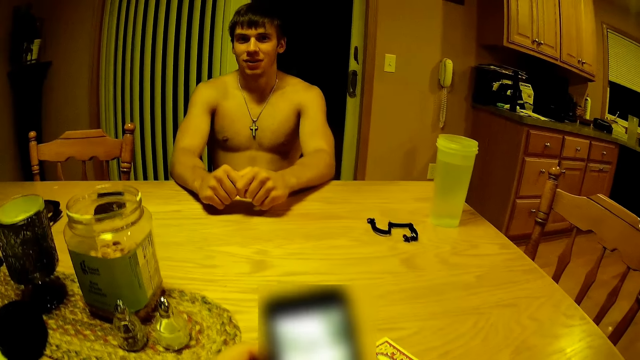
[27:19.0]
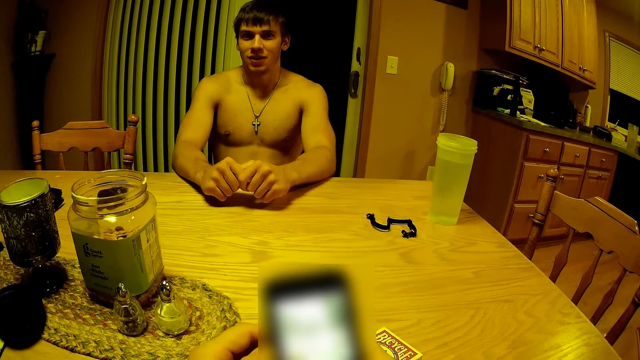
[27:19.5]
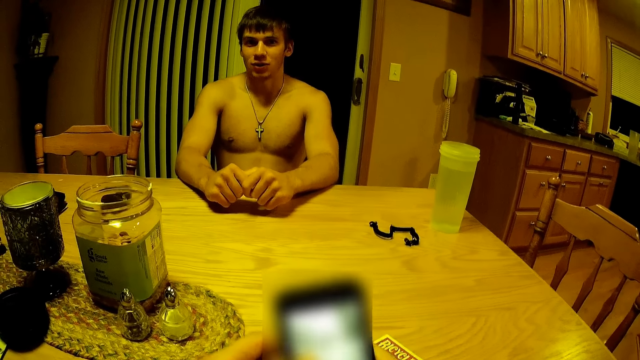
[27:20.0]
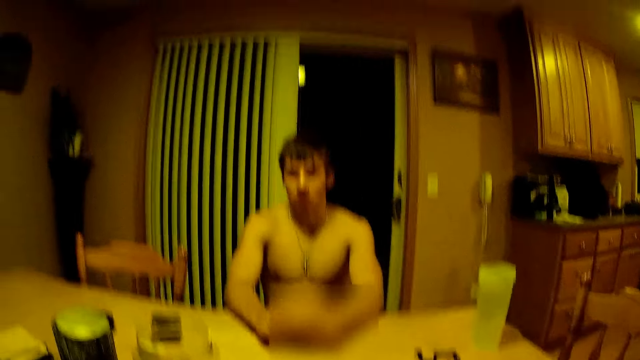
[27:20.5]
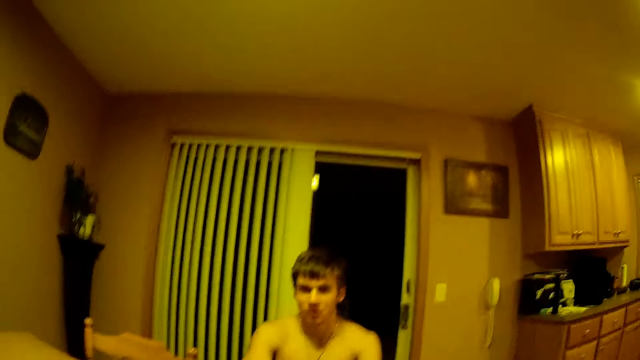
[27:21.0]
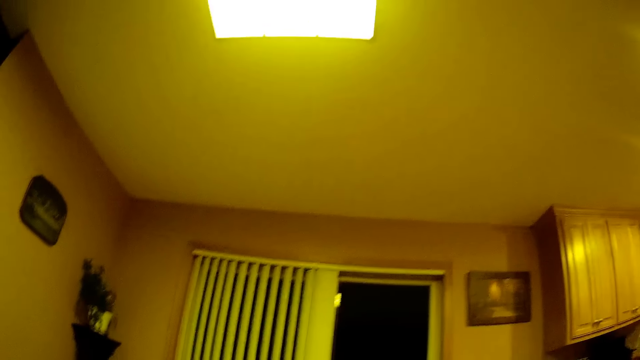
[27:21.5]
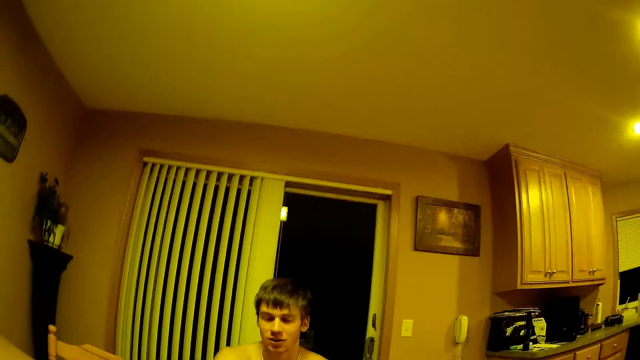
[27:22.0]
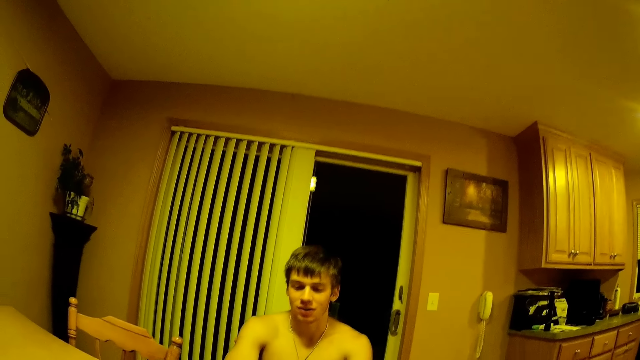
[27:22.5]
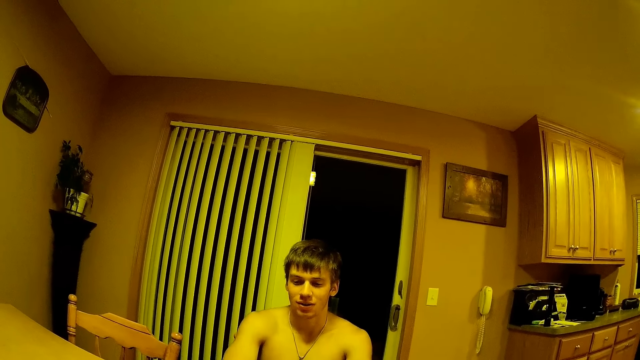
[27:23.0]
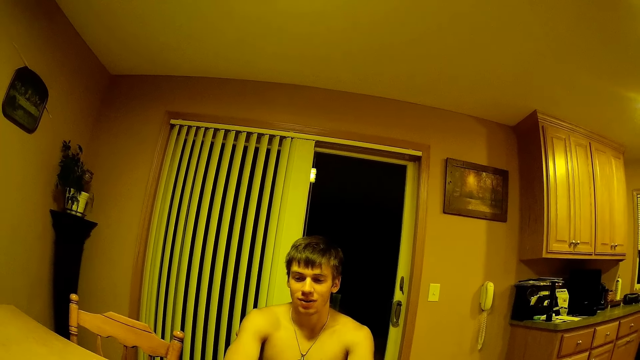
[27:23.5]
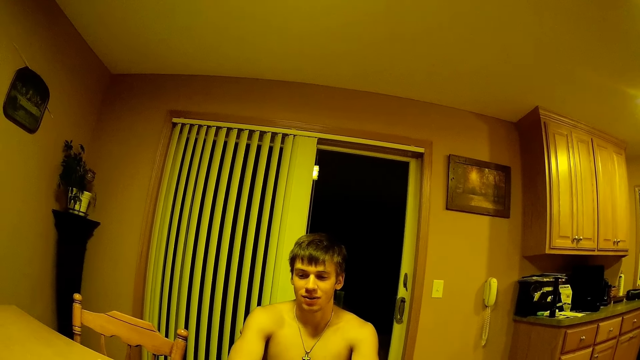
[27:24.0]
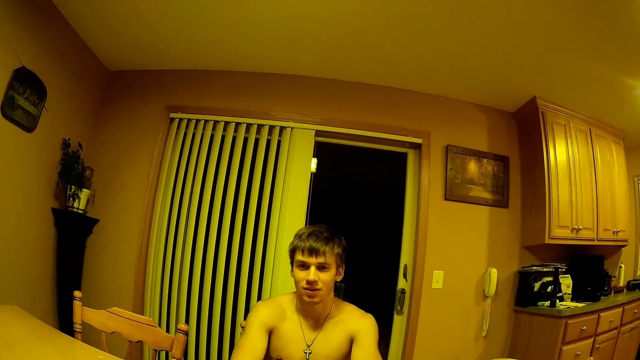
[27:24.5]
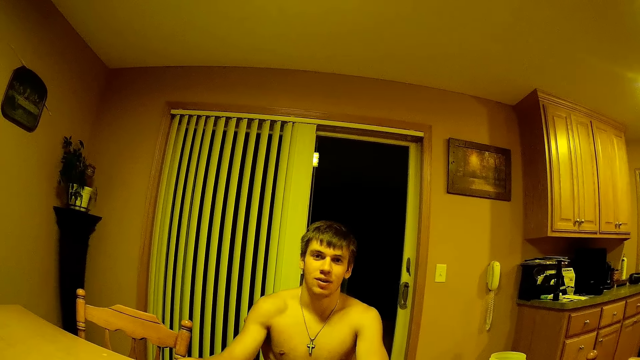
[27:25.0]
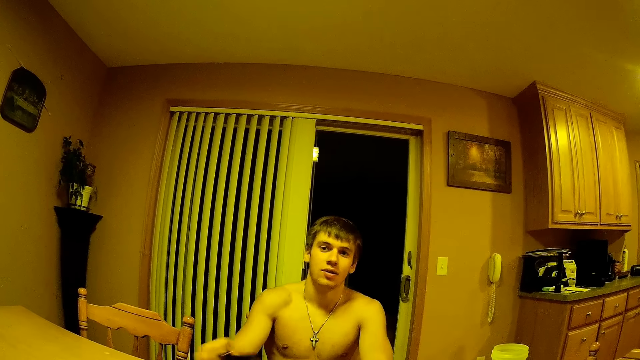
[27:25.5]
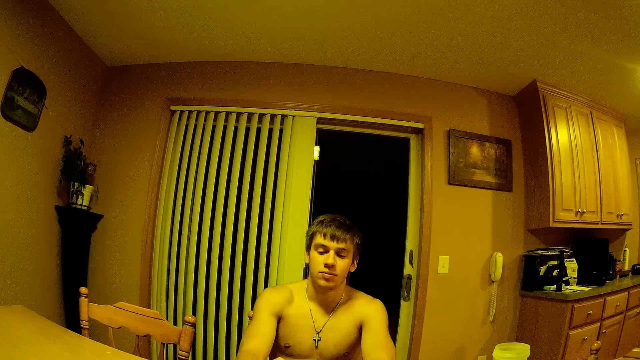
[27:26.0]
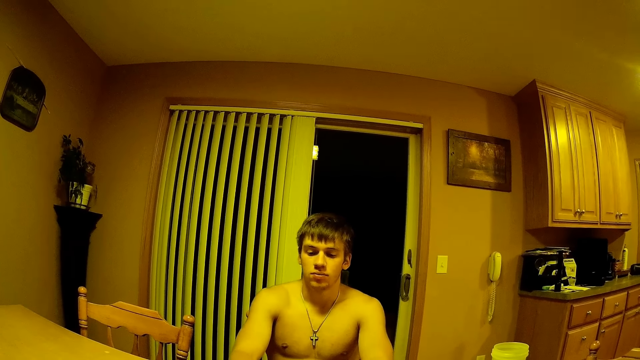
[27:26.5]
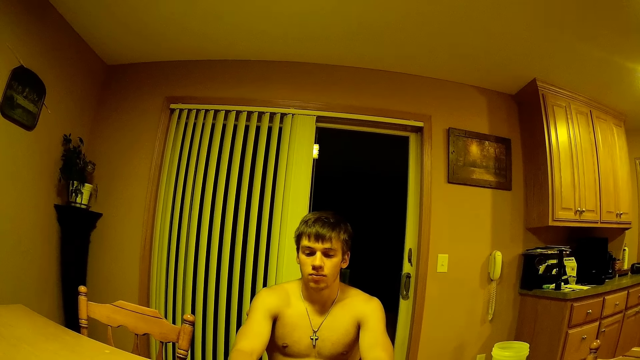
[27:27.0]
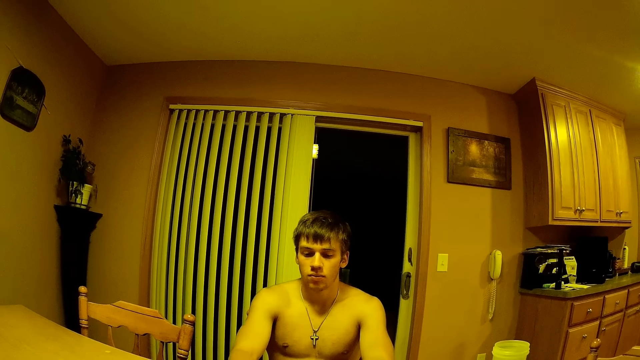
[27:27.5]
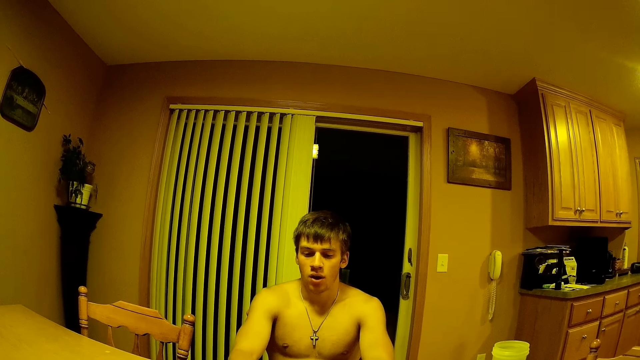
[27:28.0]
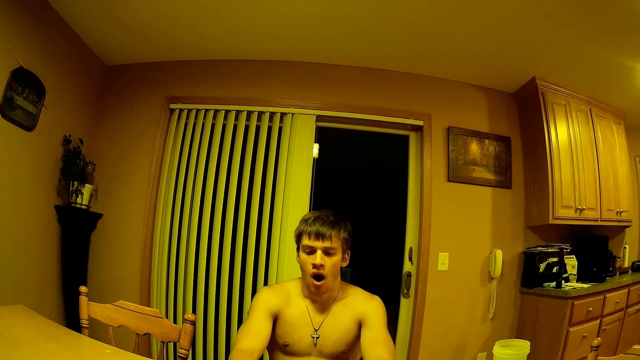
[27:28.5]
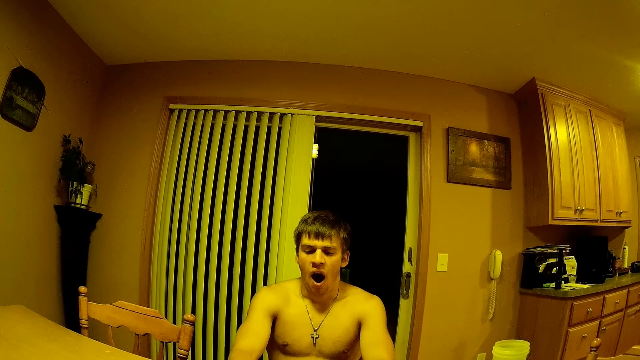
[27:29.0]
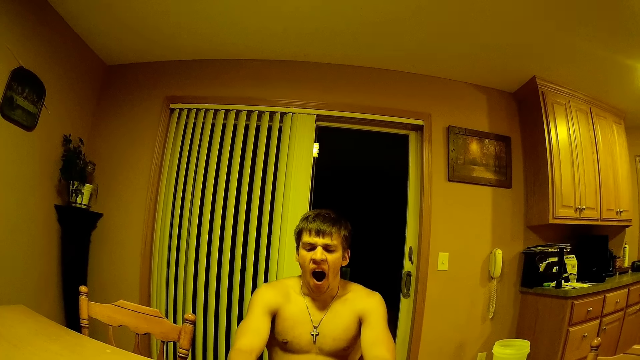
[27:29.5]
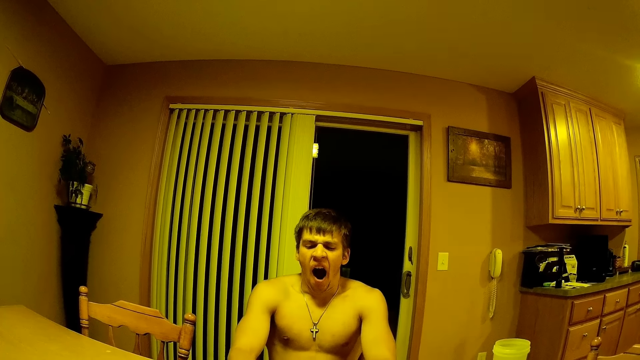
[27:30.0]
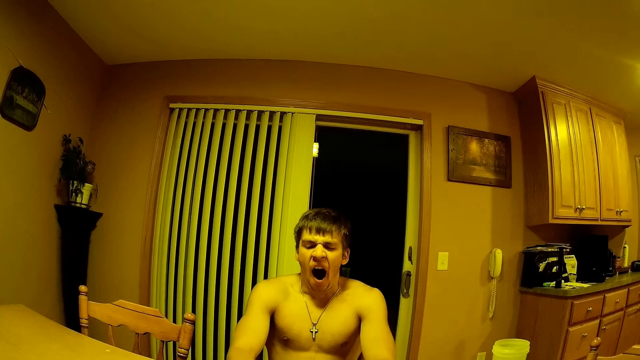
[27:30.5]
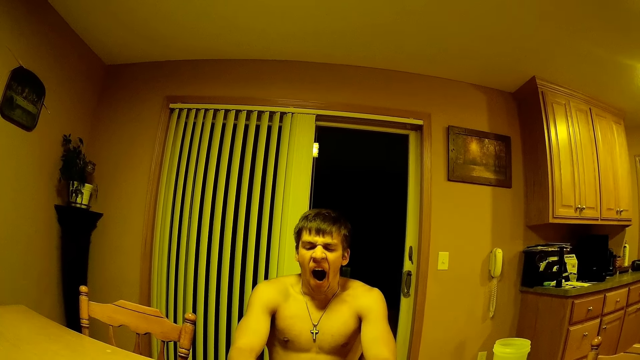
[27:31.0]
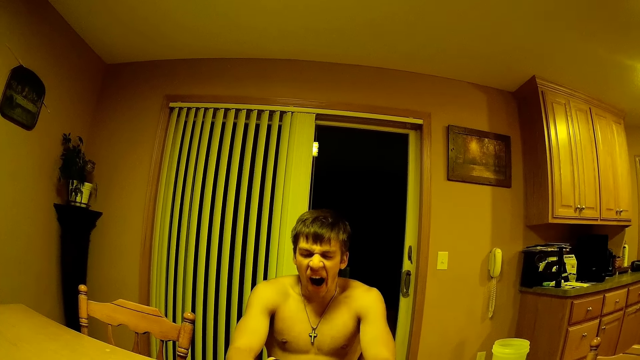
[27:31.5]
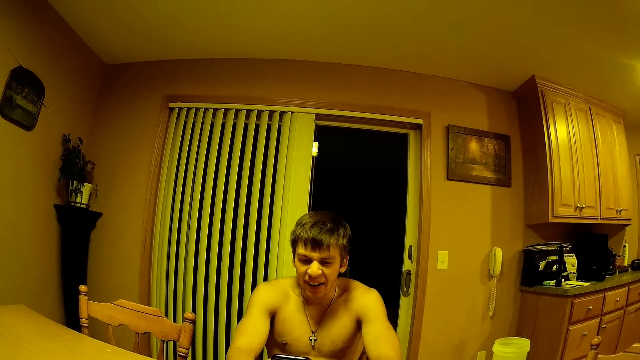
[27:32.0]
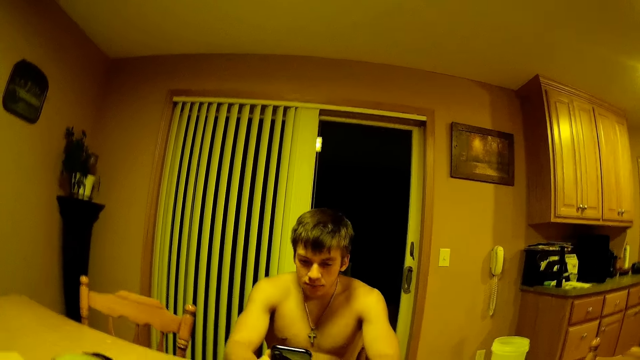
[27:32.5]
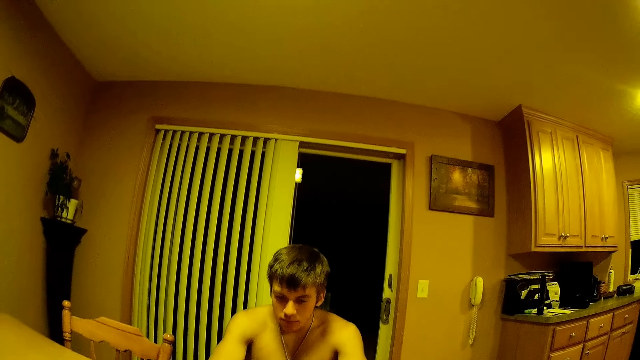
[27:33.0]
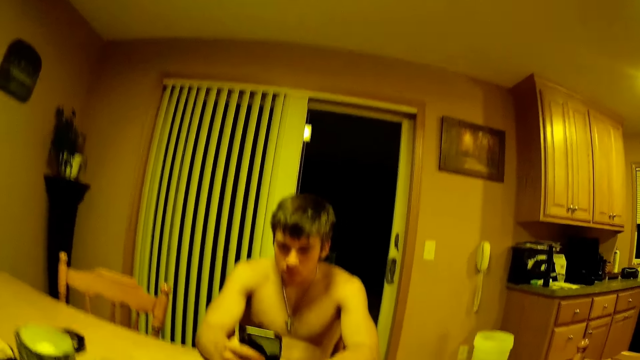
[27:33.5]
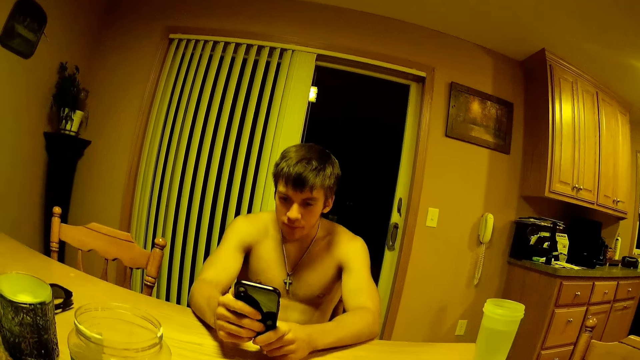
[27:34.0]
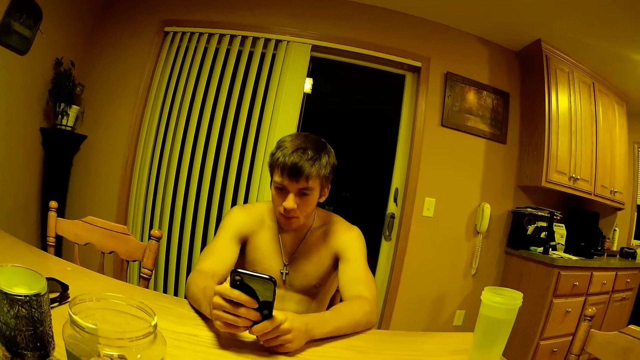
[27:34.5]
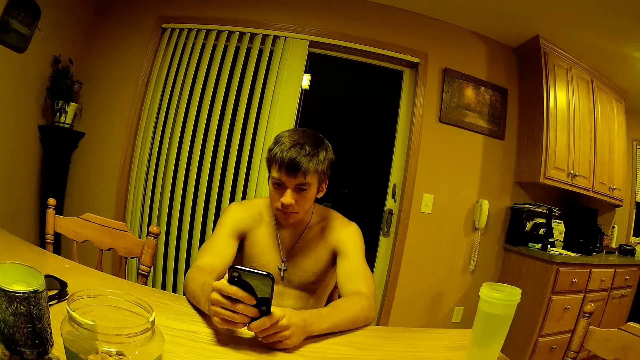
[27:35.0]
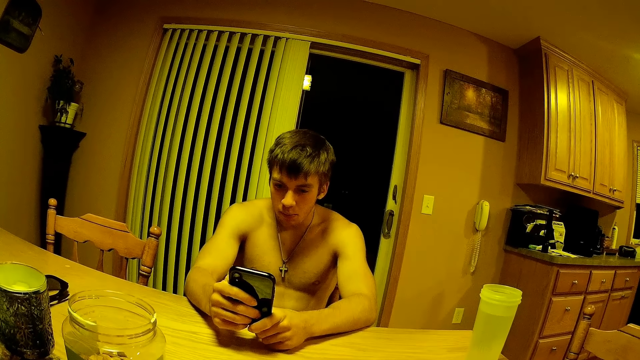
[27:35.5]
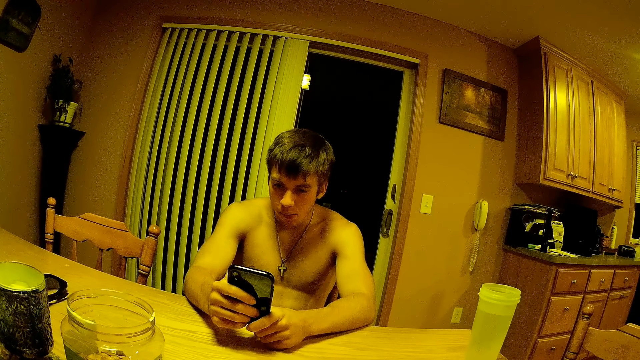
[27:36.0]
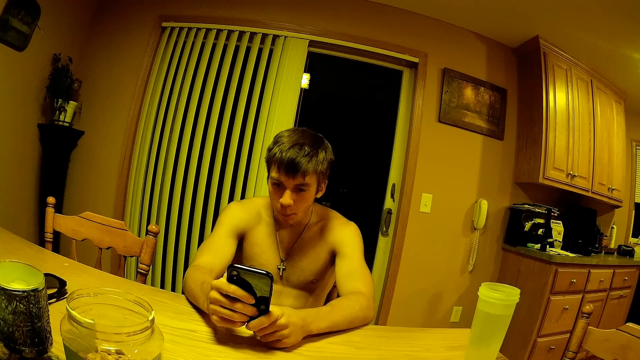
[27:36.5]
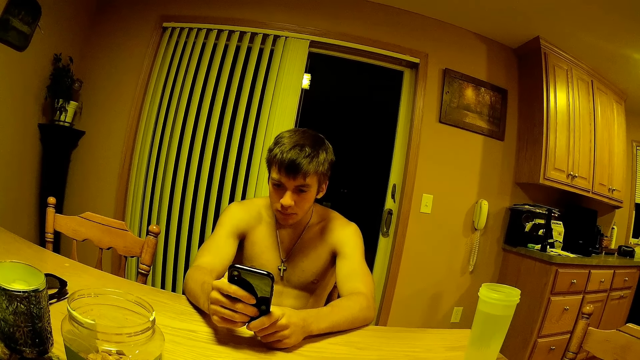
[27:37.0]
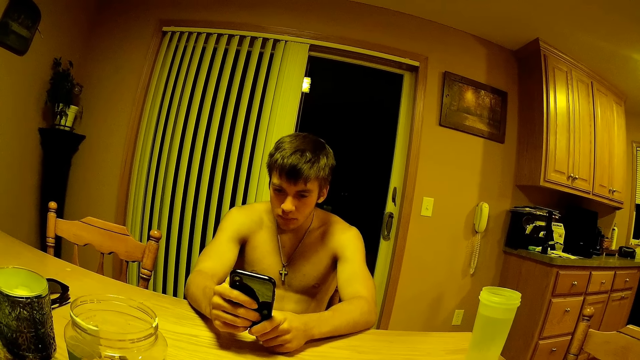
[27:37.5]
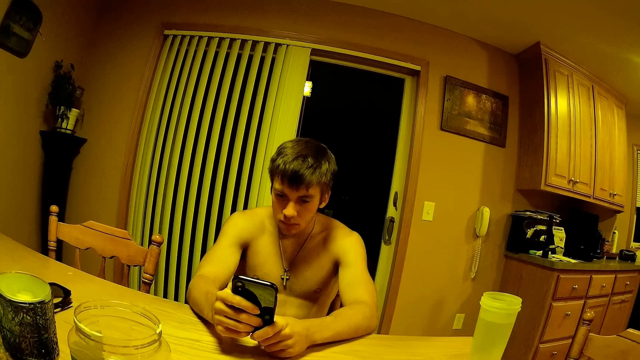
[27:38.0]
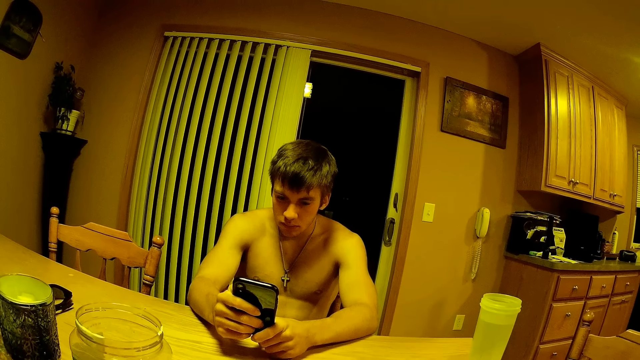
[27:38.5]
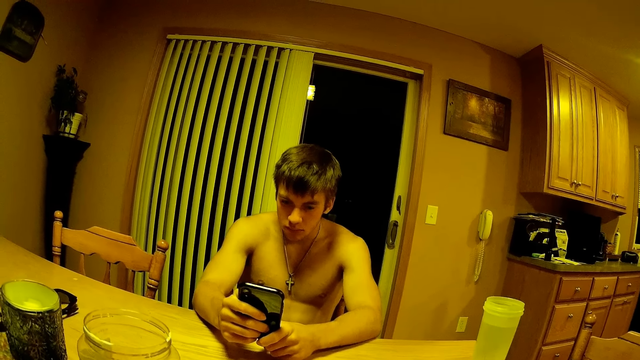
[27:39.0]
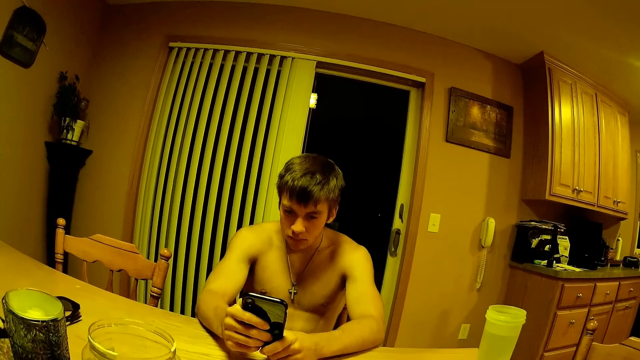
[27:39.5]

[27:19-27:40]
The camera wearer picks a mobile phone. The man picks up his phone from the table. The camera wearer yawns. They operate the mobile phone.
